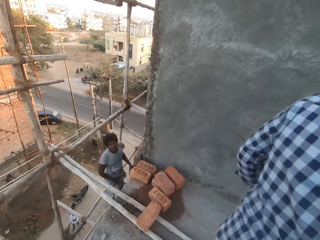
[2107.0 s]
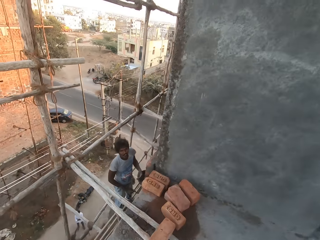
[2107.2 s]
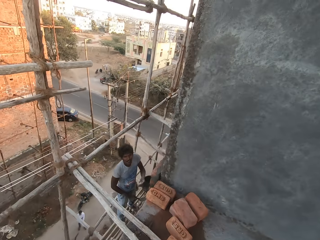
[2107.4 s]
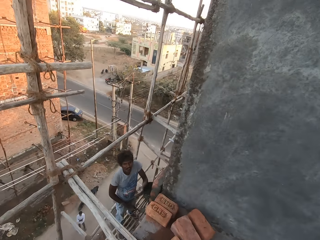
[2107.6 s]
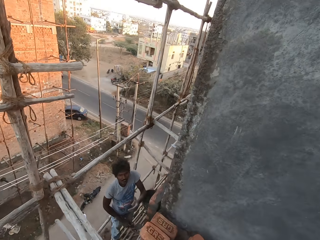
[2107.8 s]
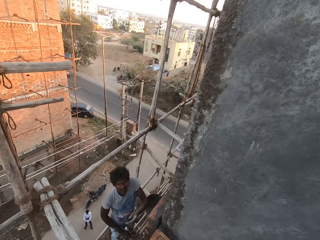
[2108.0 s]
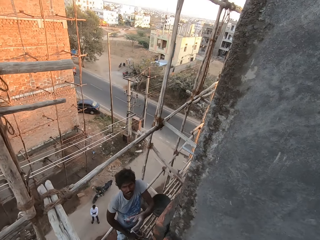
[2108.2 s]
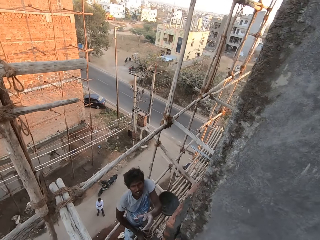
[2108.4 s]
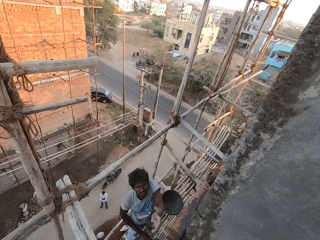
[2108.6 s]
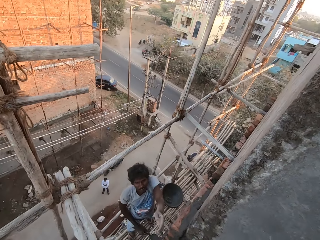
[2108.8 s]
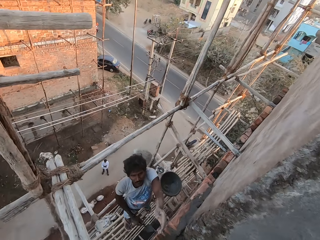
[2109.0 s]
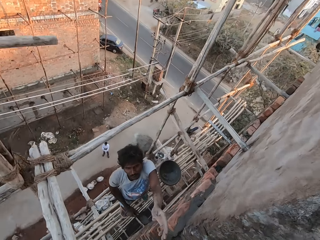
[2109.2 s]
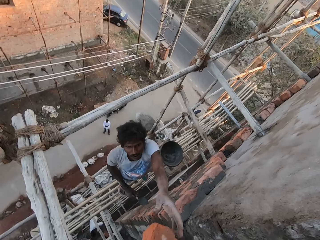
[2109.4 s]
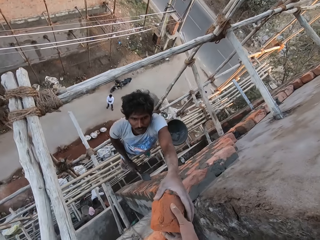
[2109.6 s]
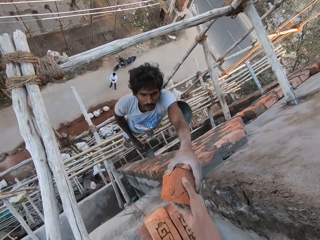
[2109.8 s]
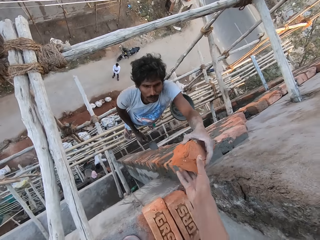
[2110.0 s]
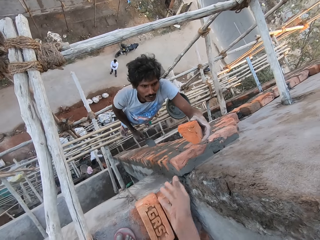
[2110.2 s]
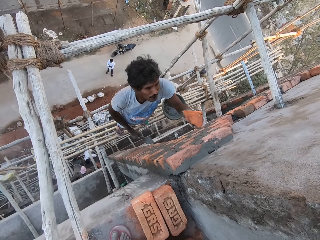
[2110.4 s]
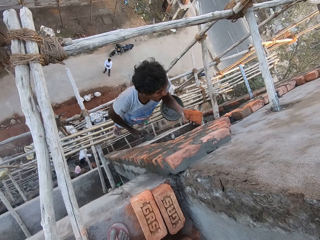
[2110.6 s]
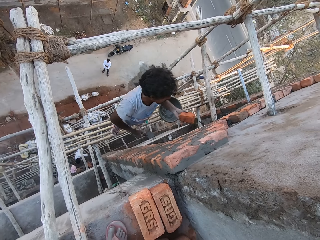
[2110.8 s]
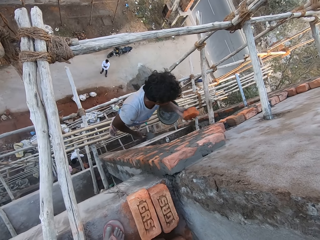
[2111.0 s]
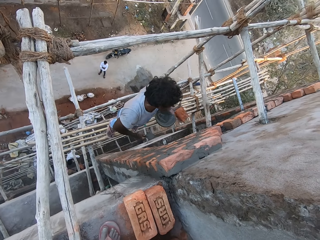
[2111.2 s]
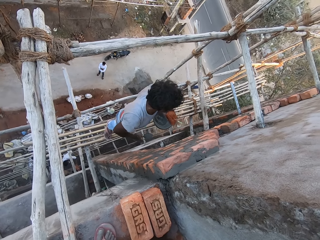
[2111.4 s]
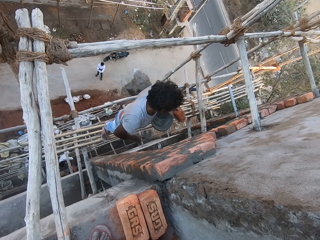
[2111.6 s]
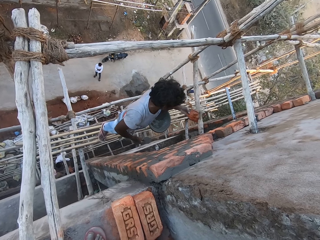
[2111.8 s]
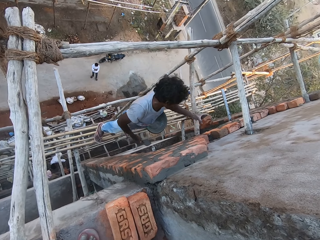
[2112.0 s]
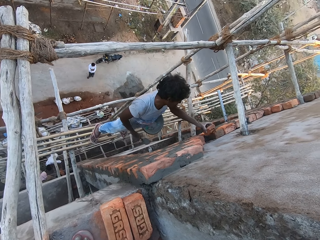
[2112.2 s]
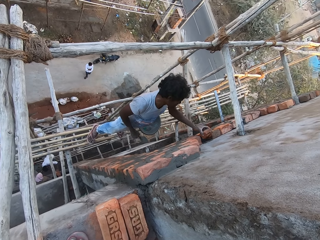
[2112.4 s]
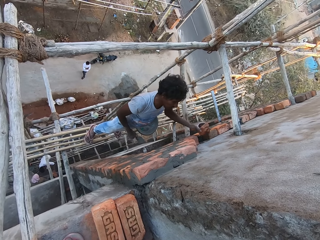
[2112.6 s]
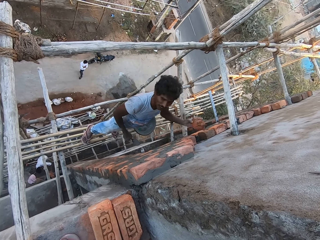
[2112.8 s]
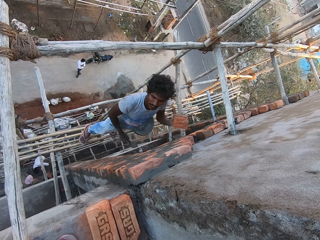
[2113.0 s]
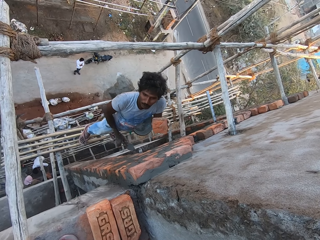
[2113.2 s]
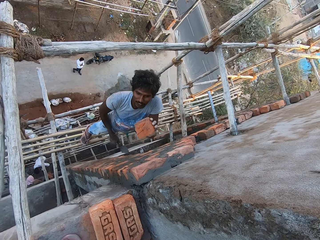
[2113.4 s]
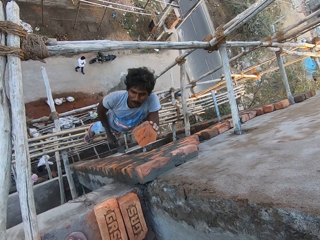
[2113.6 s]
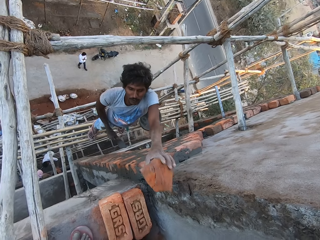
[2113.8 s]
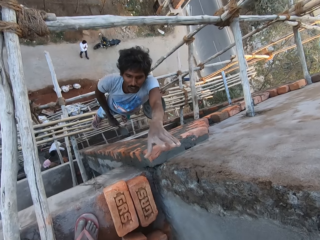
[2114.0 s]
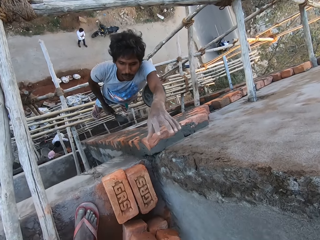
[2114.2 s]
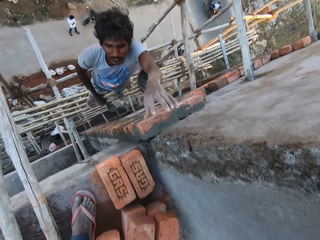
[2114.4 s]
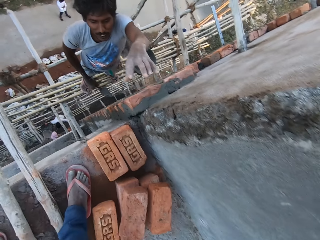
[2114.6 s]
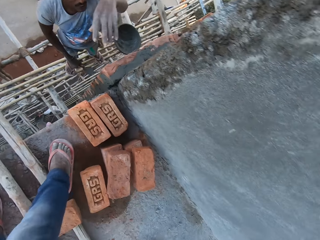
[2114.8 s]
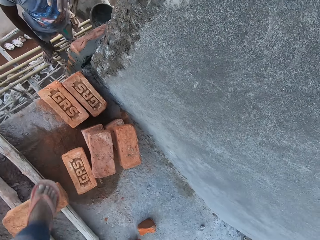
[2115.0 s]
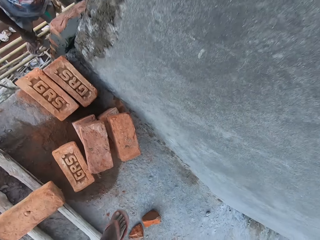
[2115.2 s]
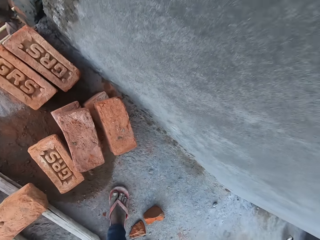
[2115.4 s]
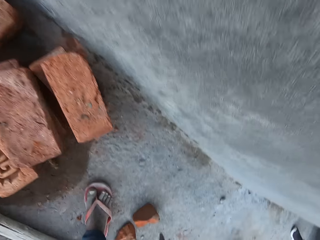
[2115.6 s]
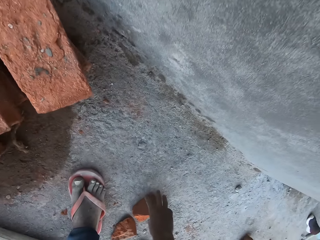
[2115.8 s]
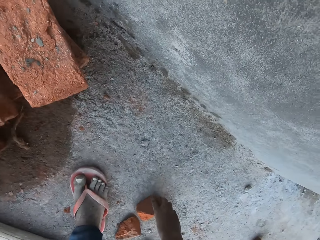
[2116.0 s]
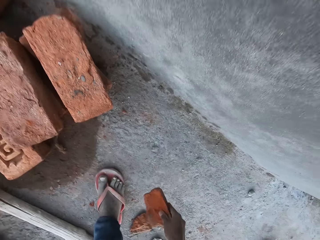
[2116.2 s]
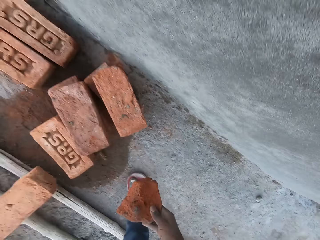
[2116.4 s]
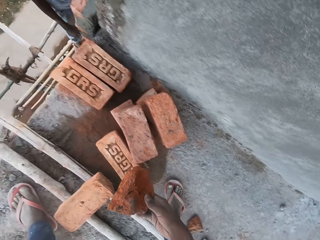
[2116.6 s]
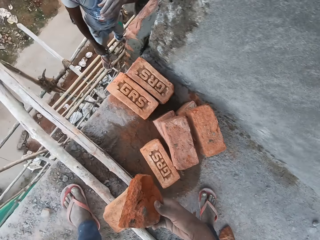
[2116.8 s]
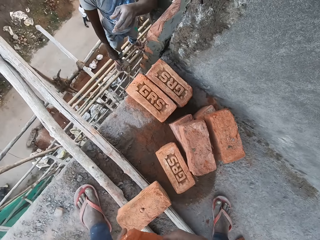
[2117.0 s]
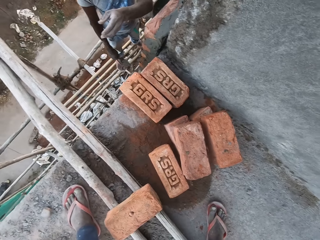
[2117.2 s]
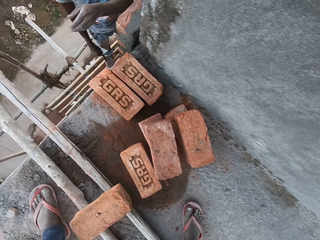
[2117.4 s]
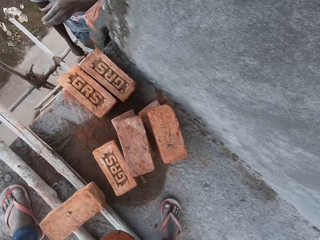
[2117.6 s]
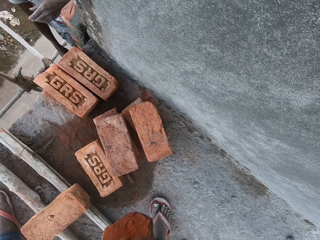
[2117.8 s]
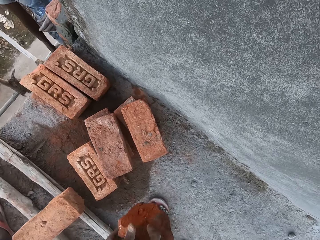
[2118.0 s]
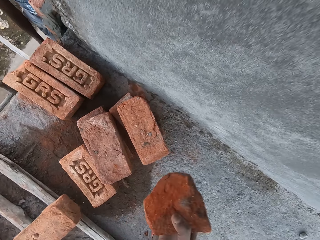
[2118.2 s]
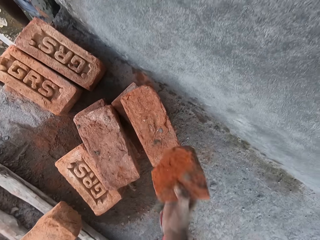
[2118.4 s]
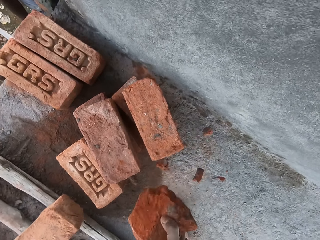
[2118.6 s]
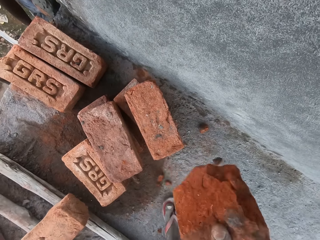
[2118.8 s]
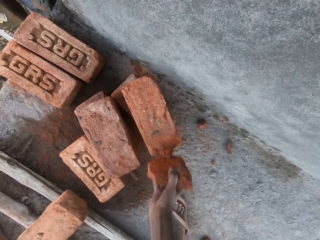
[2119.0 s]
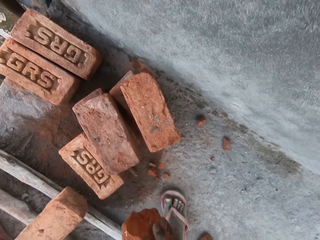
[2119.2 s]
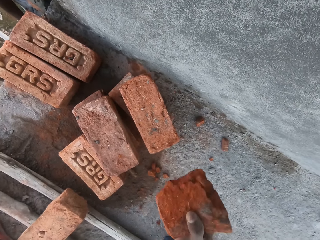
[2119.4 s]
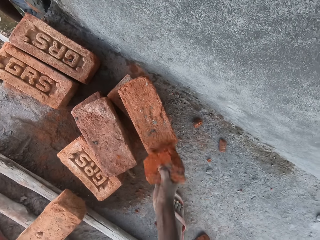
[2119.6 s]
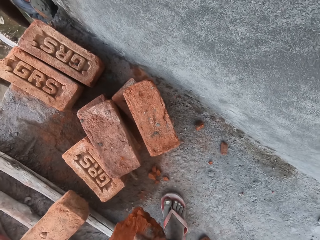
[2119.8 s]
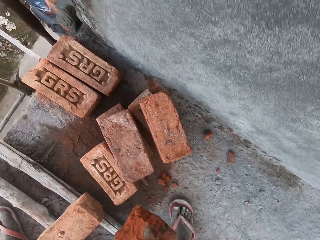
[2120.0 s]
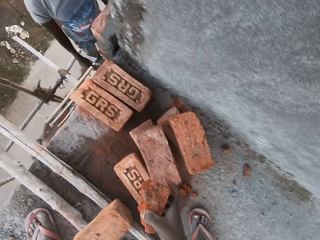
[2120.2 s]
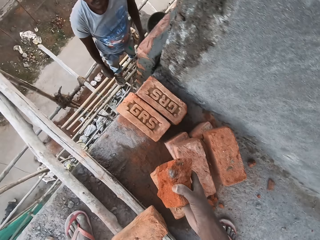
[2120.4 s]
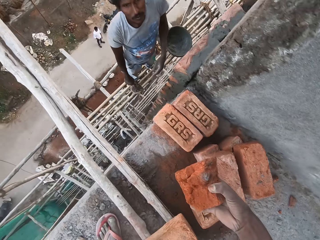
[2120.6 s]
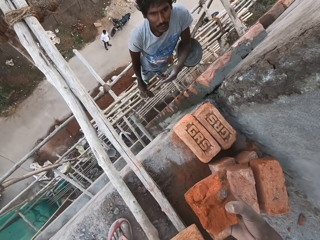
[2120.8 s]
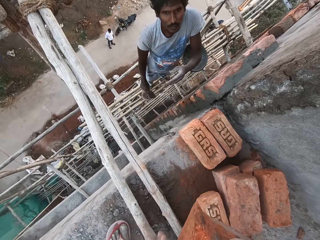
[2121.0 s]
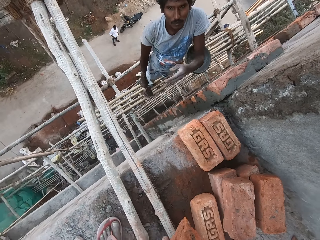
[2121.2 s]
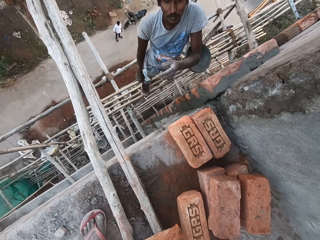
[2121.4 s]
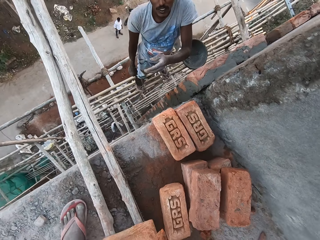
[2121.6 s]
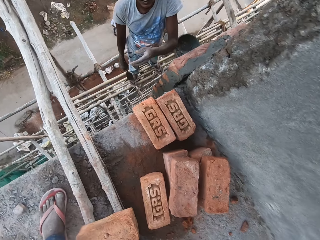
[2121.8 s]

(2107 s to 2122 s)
The camera wearer gives the man the brick. The man takes the brick from the camera wearer's right hand with his left hand. The camera wearer converses with another man. The first man holds the brick. He places the brick on the wall with his left hand. He throws the brick on the ground with his left hand. The camera wearer takes the brick from the ground with his right hand. The first man stretches his hand. The camera wearer hits the brick on a brick on the floor with his right hand. He holds the brick.

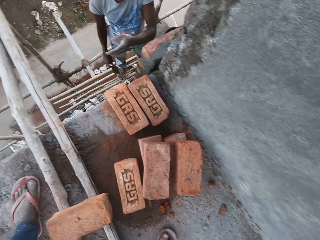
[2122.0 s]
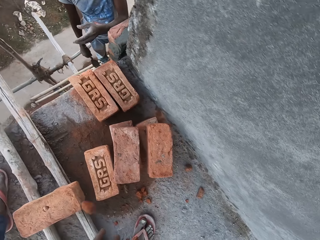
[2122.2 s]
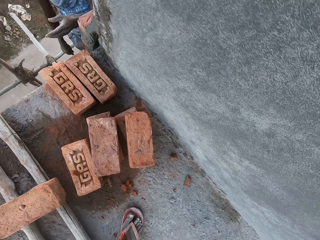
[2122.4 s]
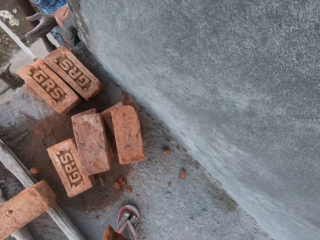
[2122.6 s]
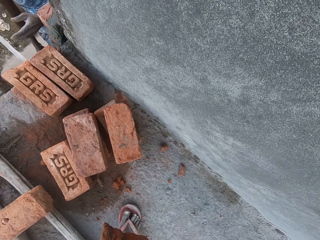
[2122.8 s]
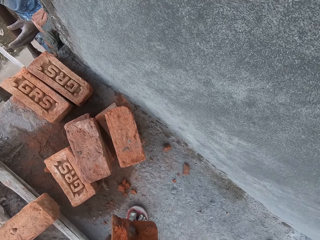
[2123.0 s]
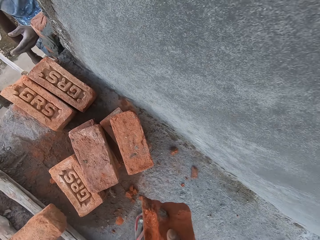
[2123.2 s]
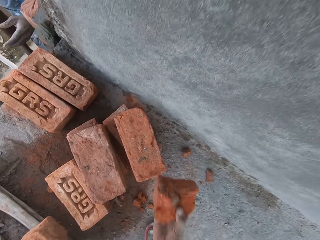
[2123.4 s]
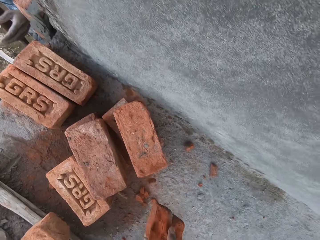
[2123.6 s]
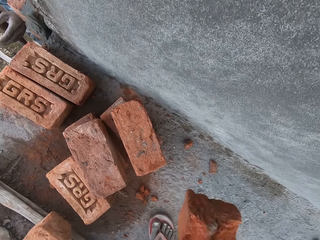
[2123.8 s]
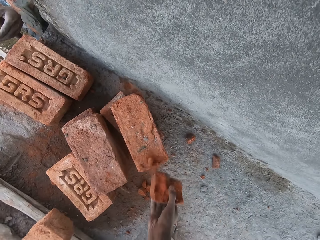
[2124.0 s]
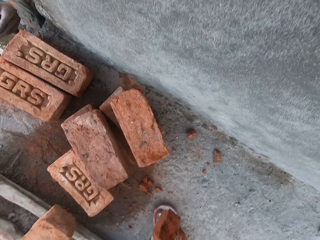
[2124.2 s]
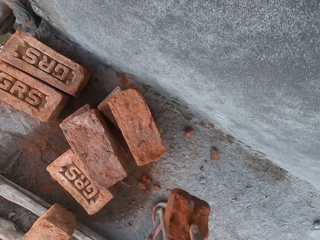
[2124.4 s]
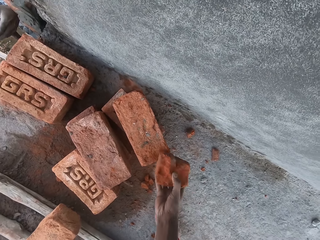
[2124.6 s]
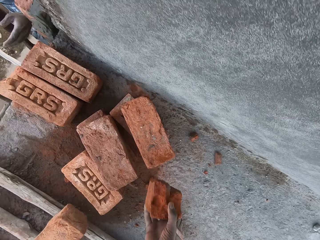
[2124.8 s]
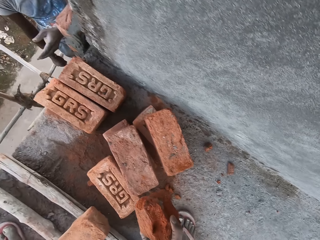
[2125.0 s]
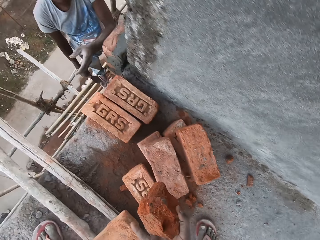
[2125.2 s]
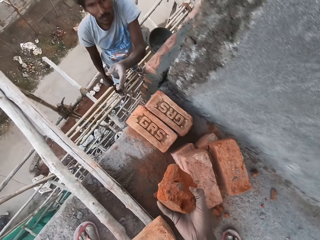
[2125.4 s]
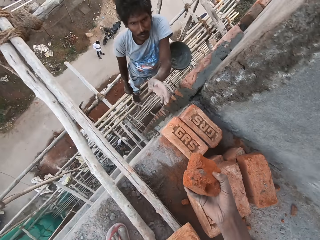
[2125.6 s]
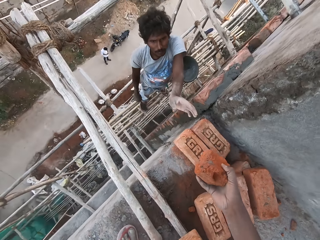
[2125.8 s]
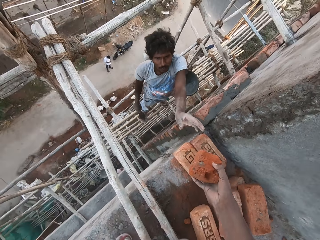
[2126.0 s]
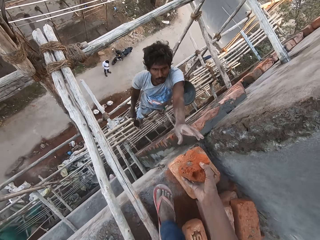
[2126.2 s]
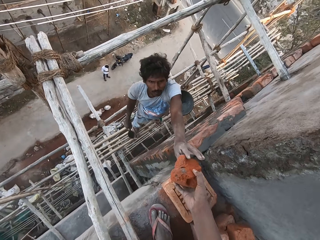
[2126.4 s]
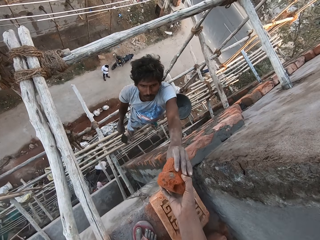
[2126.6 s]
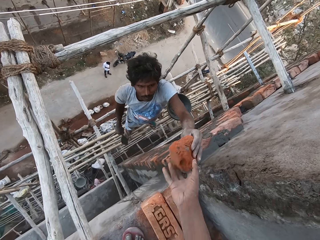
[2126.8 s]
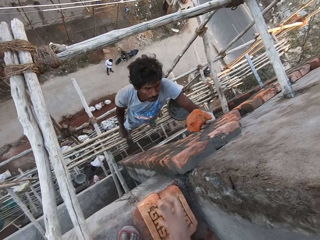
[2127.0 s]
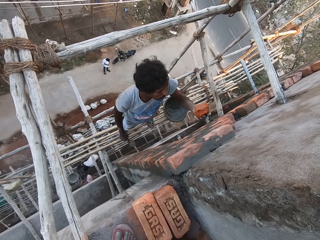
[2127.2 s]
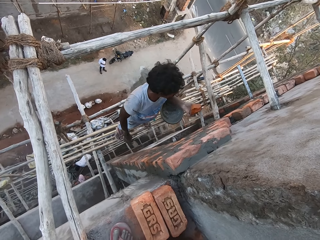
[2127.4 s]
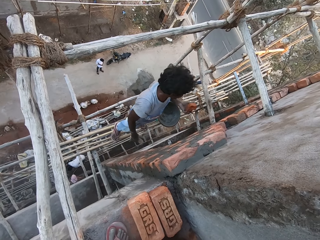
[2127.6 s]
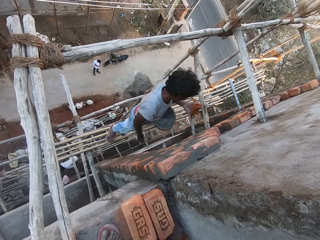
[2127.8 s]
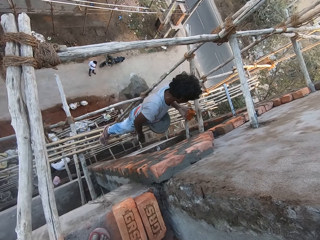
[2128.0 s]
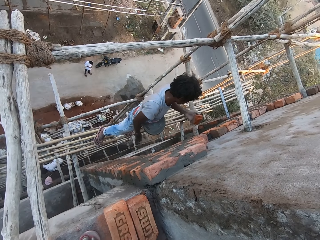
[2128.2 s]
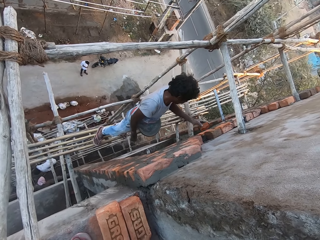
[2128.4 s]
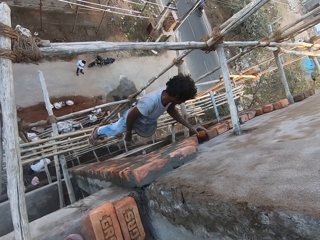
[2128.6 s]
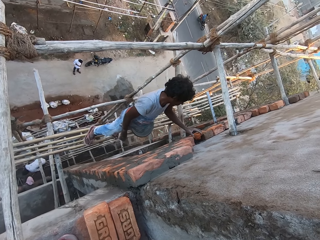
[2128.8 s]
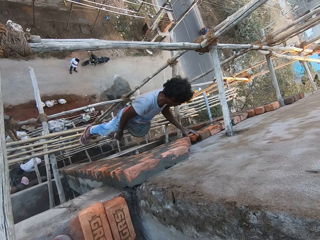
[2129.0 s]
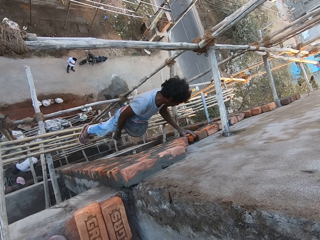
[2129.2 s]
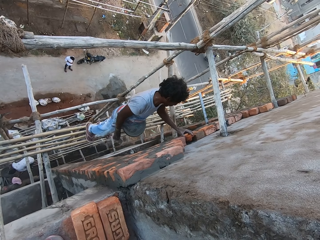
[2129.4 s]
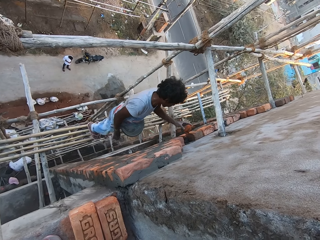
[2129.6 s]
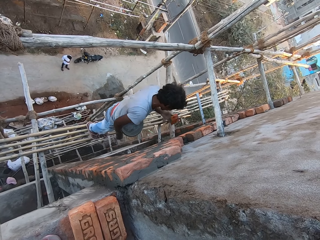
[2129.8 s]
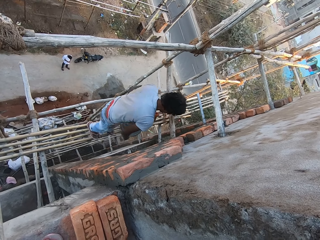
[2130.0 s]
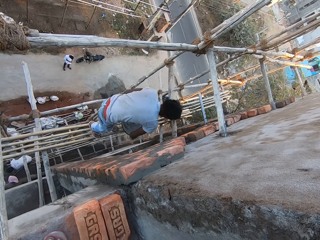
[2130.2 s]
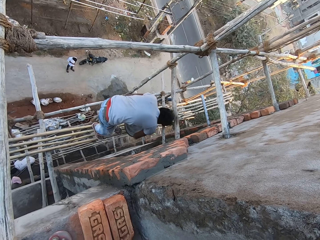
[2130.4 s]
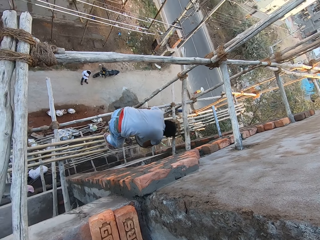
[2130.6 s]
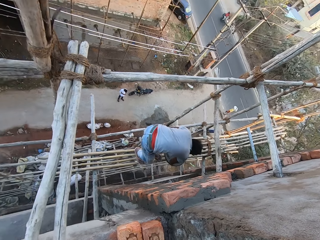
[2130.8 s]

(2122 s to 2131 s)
The camera wearer hits the piece of brick against other bricks on the floor with his right hand. He gives a man the piece of brick. The man takes the brick from the camera wearer's right hand with his left hand. He places the brick on the wall with his left hand. The camera wearer converses with another man. The first man takes the brick from the wall with his left hand.
